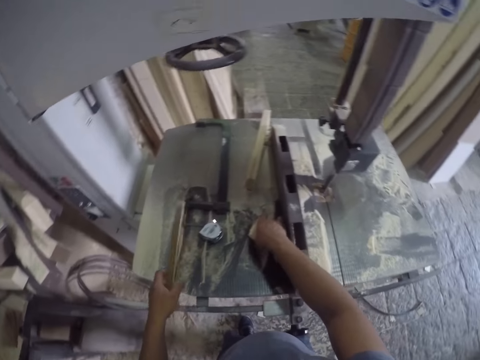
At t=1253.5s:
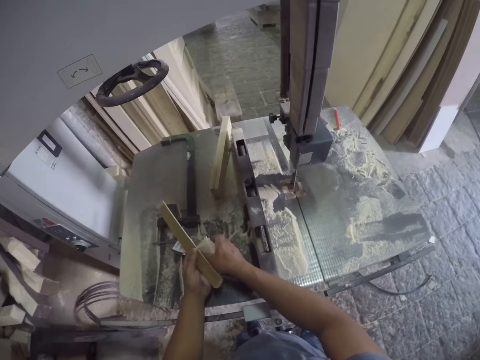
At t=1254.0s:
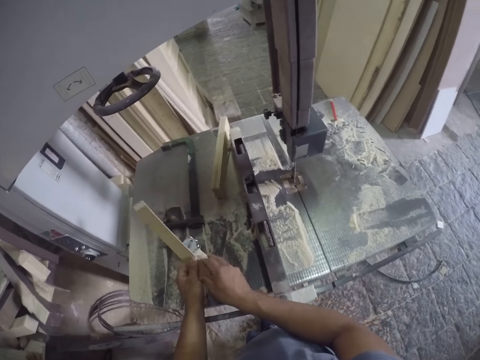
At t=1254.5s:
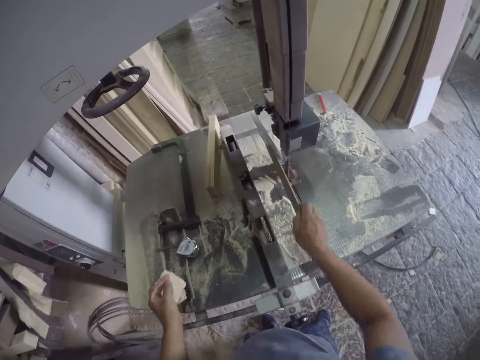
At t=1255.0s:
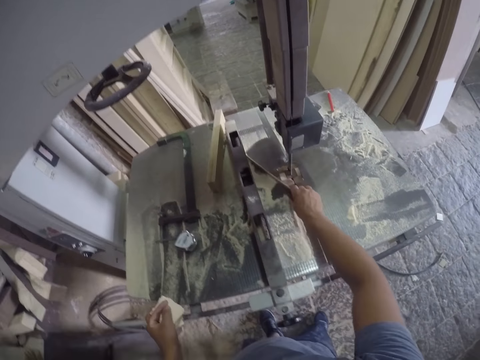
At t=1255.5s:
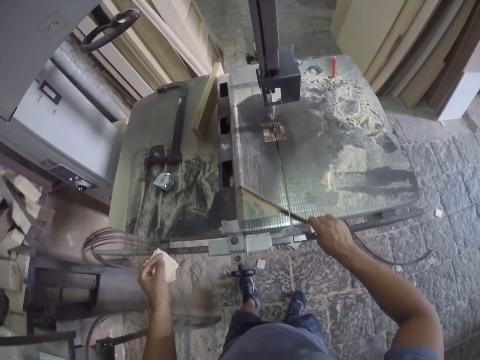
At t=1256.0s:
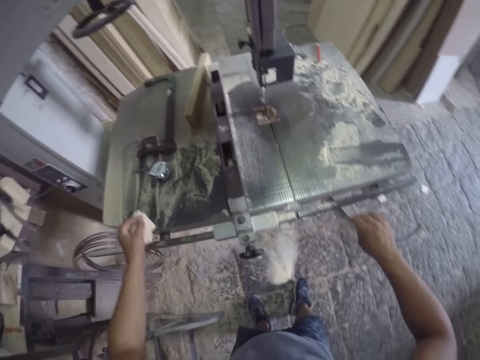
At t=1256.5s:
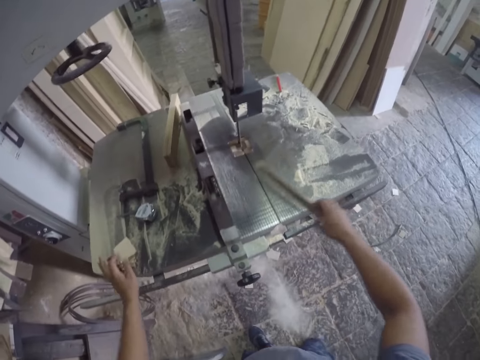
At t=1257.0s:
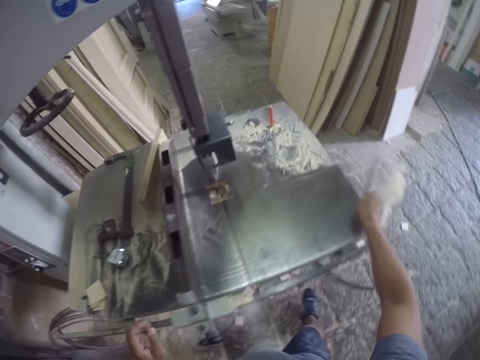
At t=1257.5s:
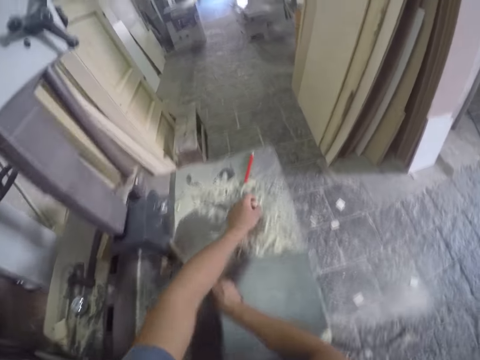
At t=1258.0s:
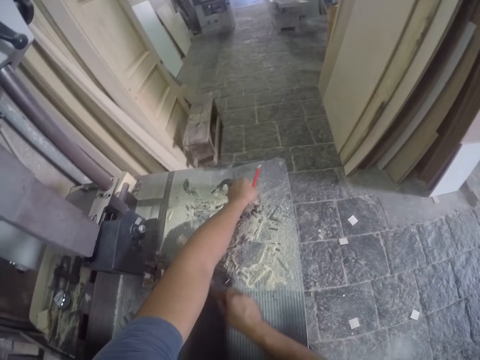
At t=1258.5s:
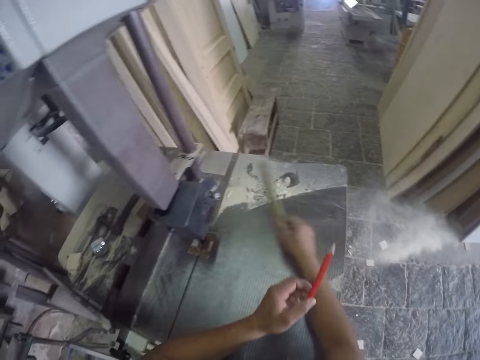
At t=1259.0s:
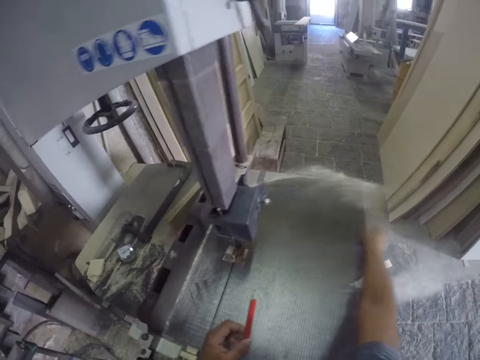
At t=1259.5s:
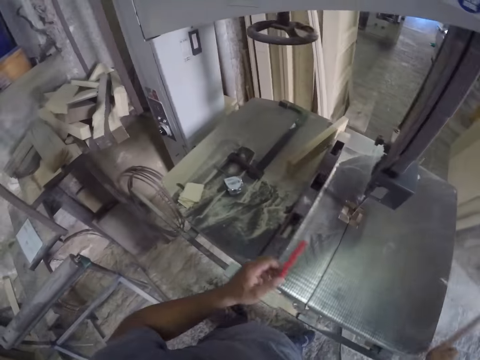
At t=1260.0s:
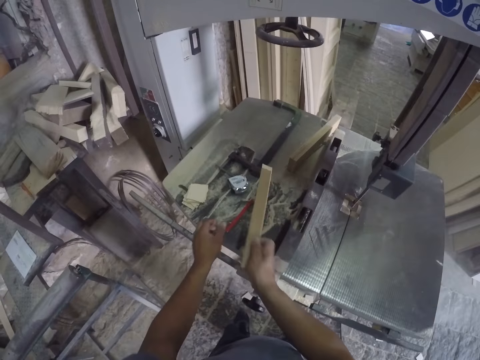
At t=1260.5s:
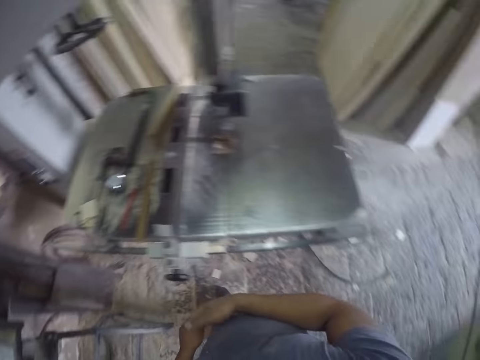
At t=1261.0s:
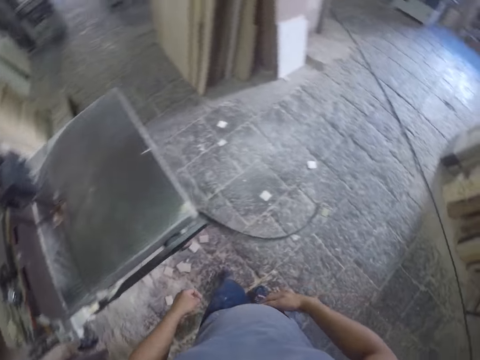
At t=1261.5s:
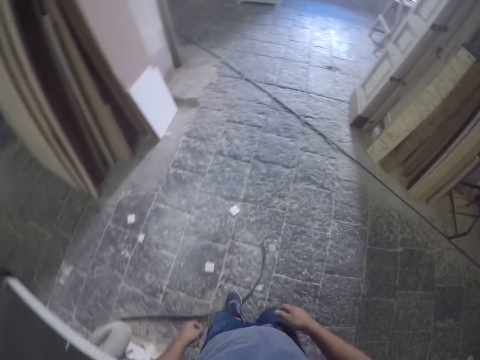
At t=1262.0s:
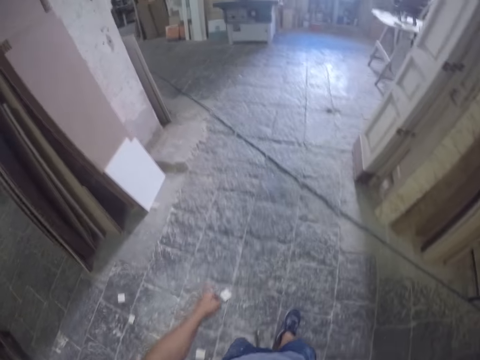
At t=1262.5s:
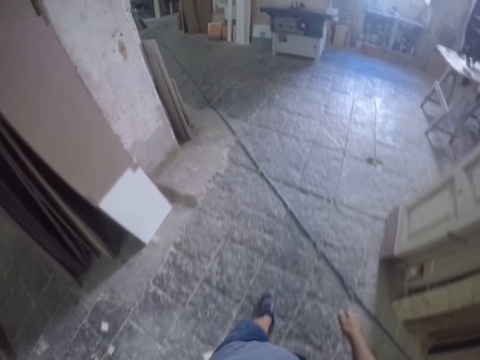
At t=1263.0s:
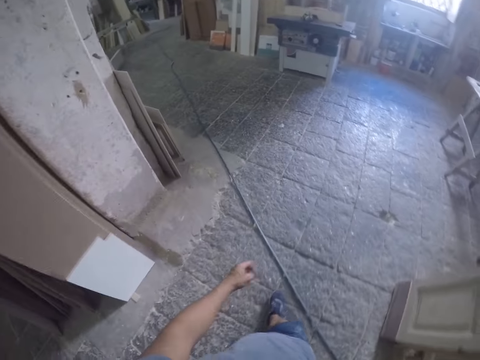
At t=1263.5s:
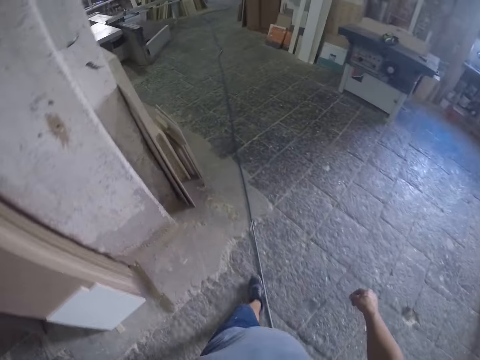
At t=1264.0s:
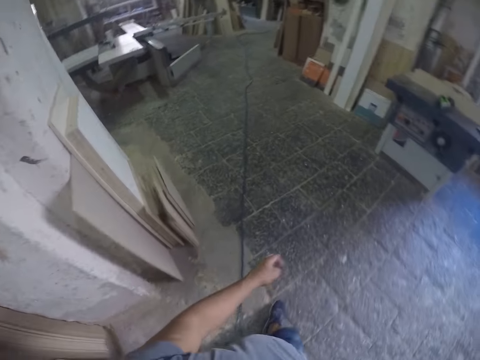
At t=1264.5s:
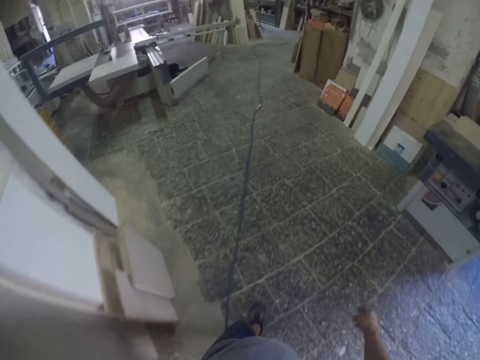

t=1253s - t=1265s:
The camera wearer picks up a piece of wood. They pick up something. They switch something to the other hand. They switch the wood plank to the other hand. They clear the table saw with the wood plank. They pick up a pencil. They clear the table saw with the wood plank. They put the pencil on the table saw. They put the wood plank on the wood cutting machine. They walk around the workshop.

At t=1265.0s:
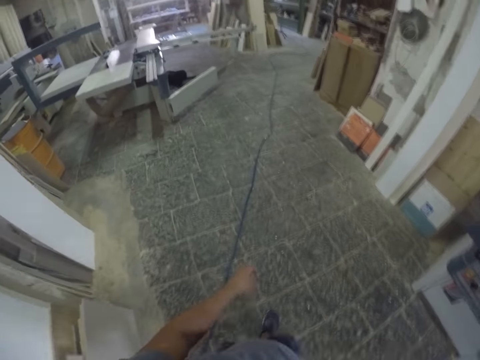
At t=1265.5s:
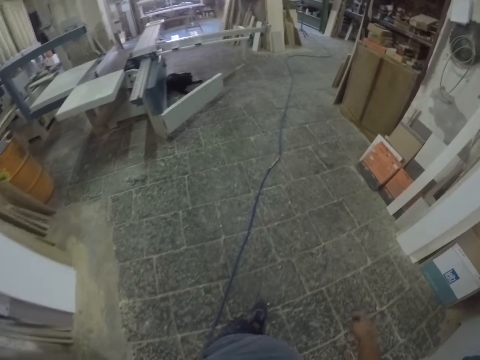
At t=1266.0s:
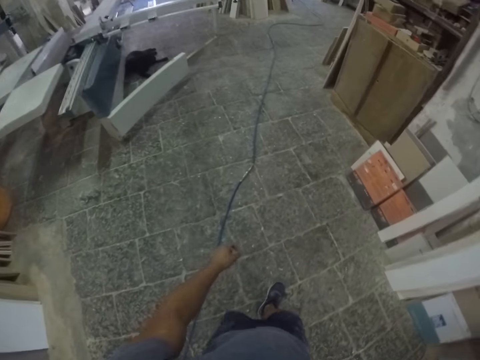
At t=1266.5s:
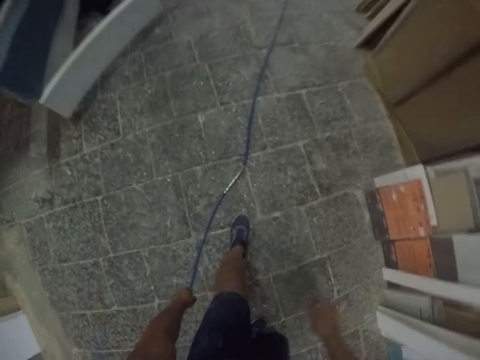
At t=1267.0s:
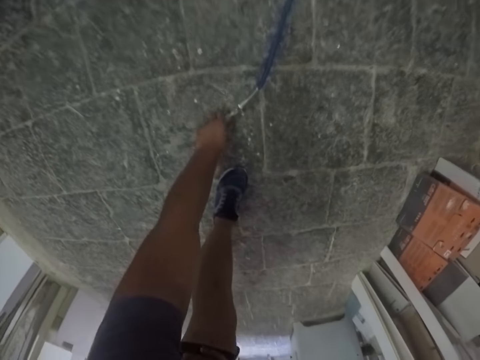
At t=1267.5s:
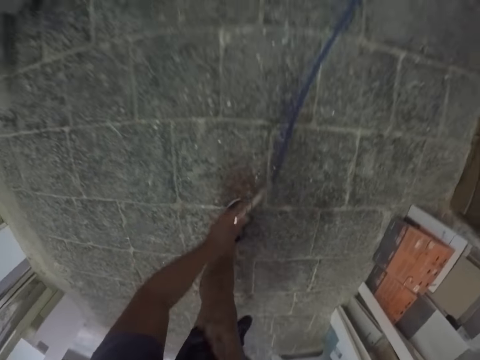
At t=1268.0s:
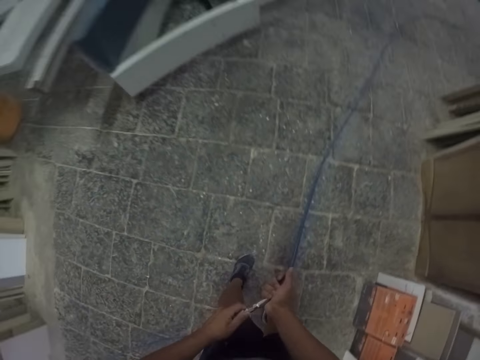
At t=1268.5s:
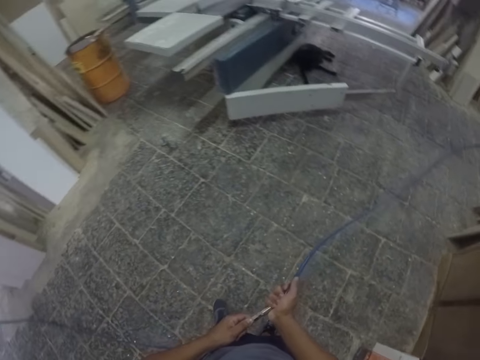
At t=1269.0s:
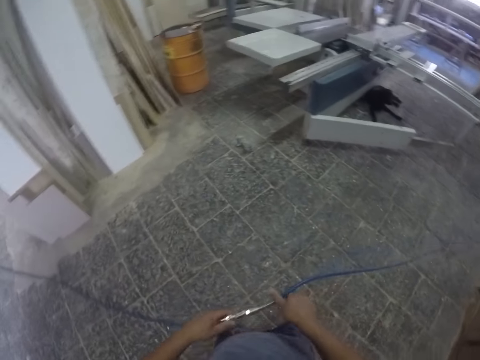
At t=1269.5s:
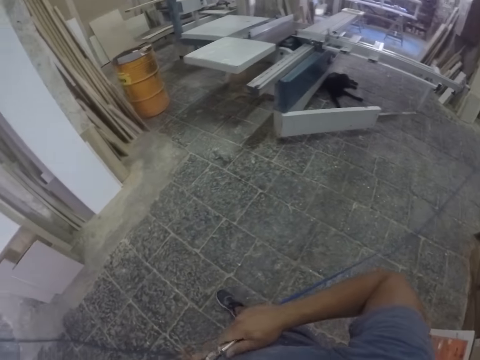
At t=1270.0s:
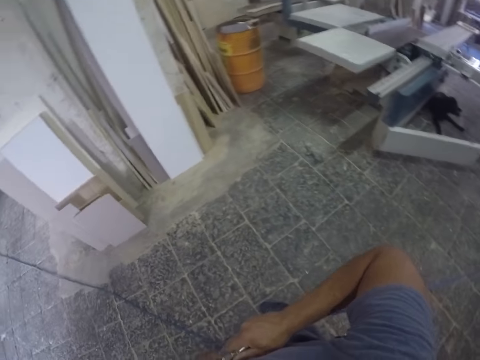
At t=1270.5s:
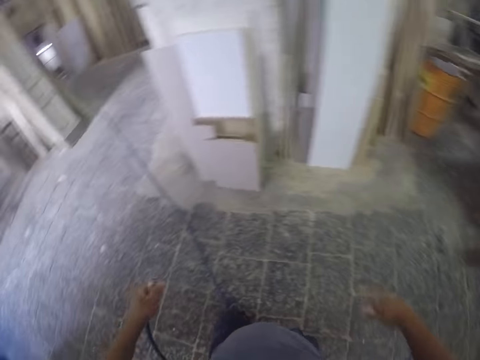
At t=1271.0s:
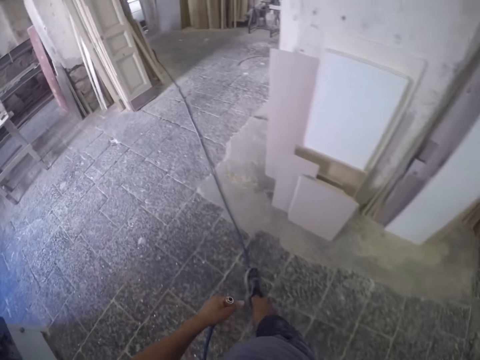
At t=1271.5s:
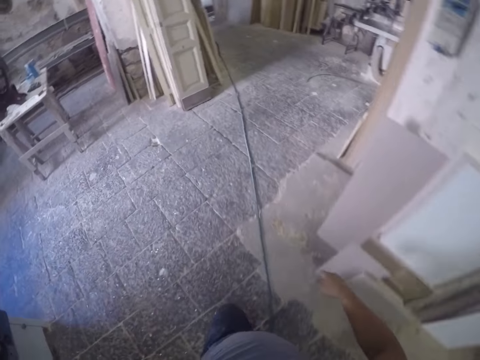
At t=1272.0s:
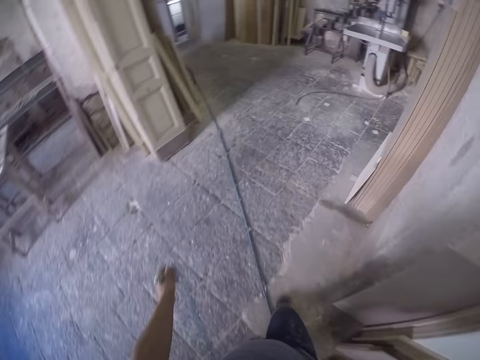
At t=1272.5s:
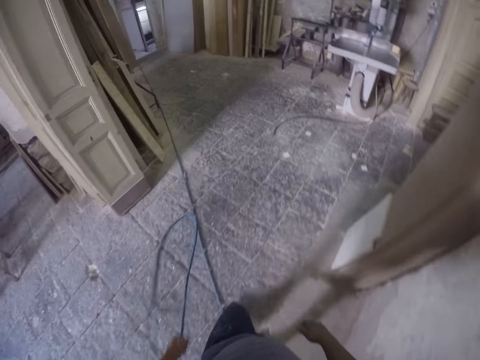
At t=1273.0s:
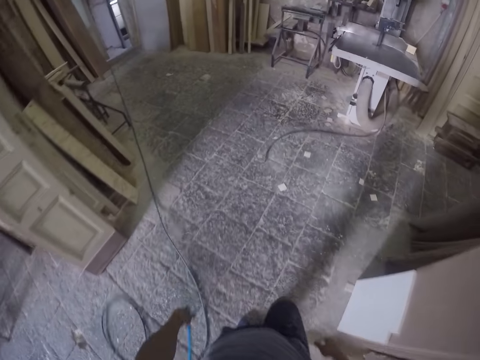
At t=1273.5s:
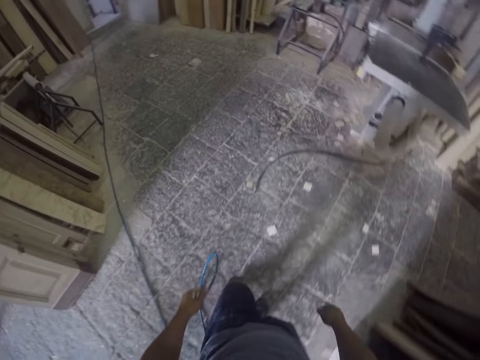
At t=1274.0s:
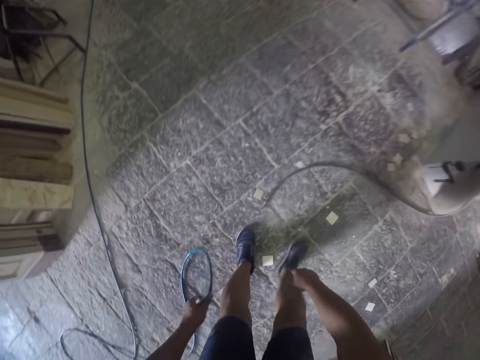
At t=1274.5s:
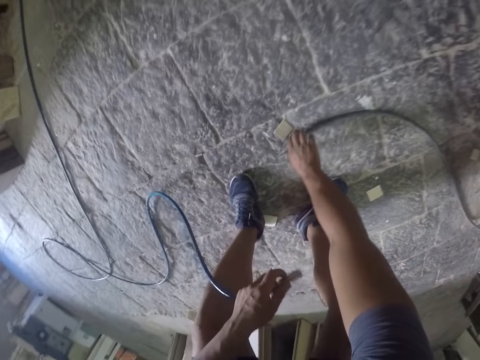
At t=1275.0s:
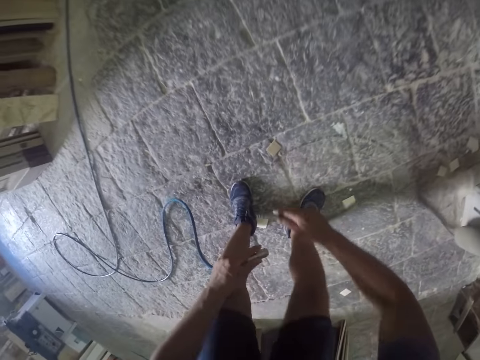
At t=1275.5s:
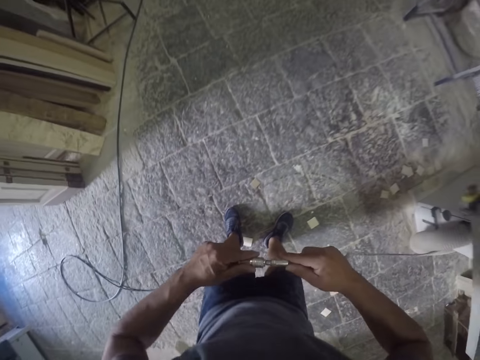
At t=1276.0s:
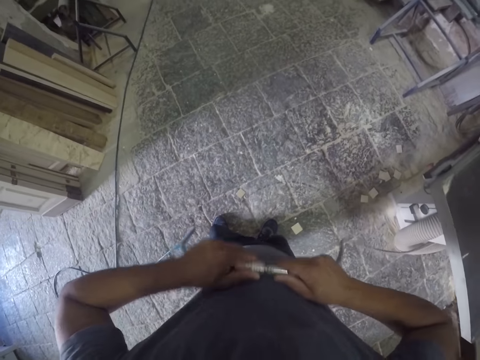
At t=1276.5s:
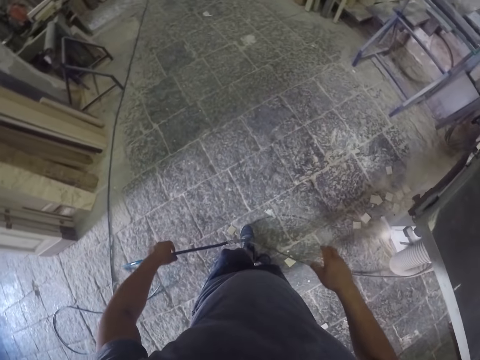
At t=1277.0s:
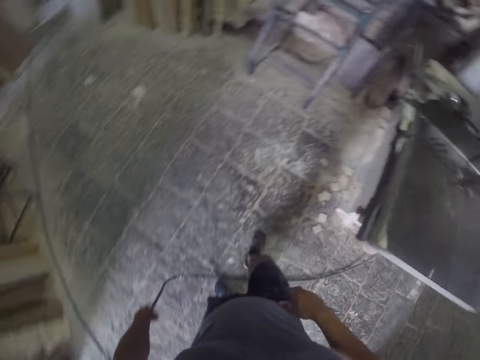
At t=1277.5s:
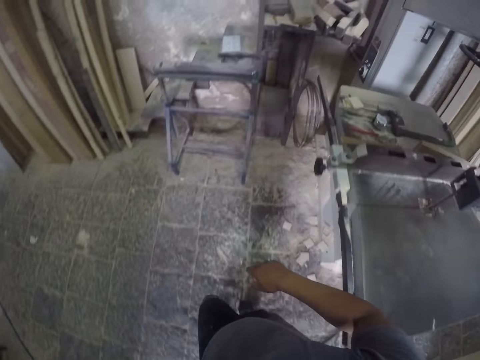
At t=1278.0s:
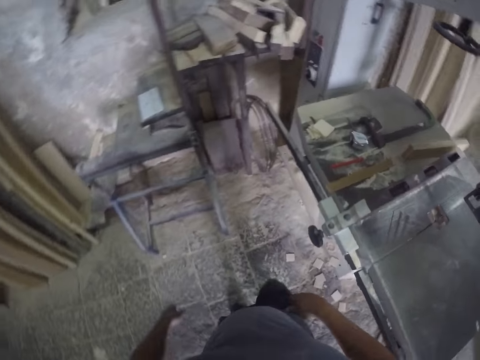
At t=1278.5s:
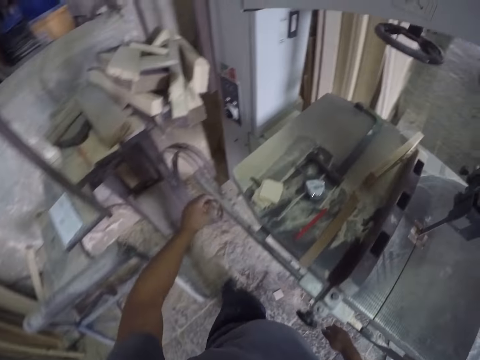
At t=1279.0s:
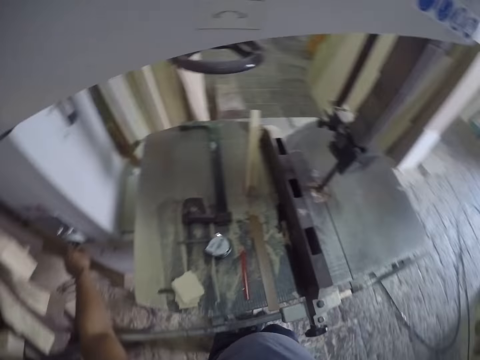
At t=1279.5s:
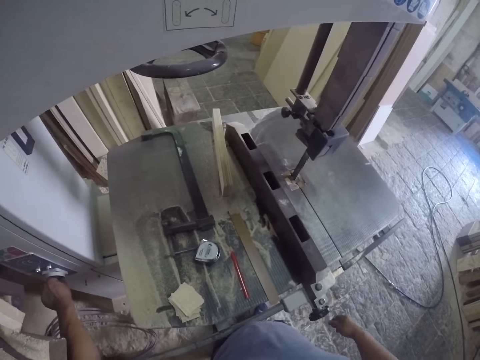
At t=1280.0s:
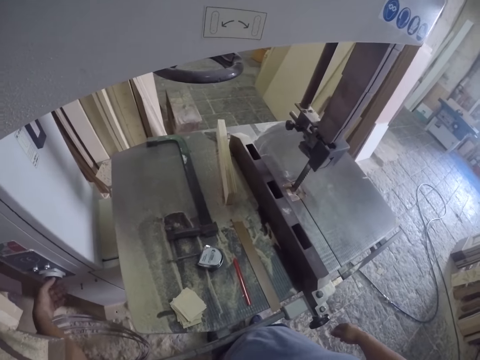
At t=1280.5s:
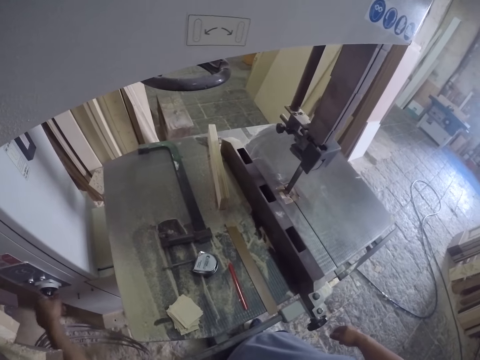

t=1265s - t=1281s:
The camera wearer picks up a cable. He pulls the cable, separates the cable and drops the cable. He walks around the workshop. He bends. He picks up the cable and joins the cable. He pulls his hand off the cable. He walks around the workshop. He turns on a switch. He touches the button.
